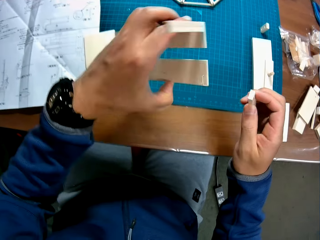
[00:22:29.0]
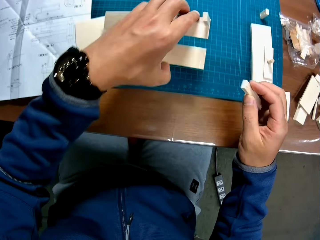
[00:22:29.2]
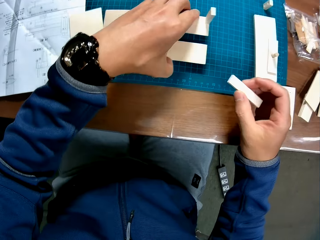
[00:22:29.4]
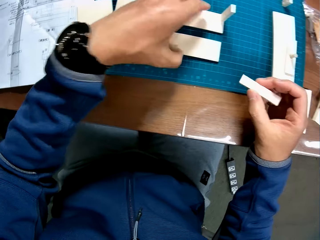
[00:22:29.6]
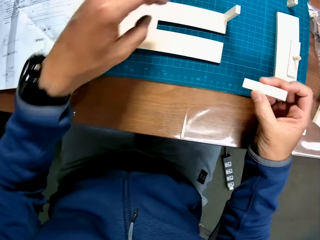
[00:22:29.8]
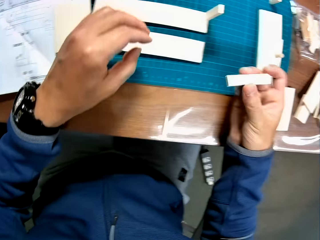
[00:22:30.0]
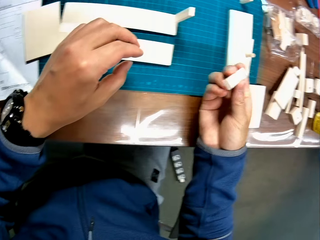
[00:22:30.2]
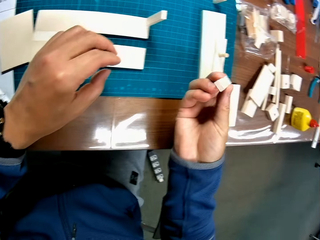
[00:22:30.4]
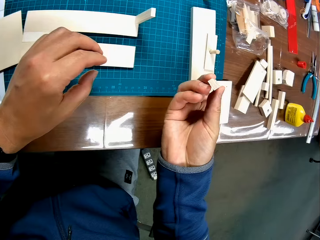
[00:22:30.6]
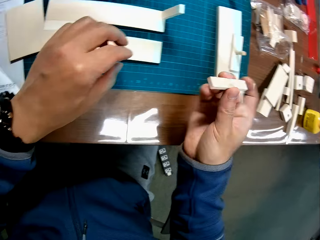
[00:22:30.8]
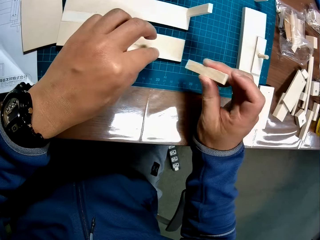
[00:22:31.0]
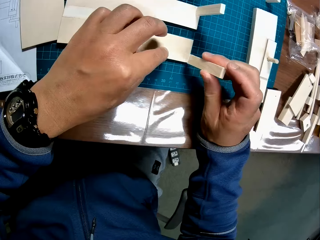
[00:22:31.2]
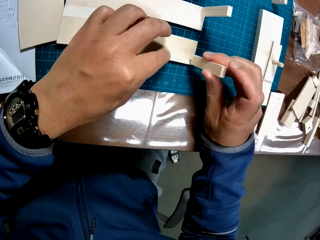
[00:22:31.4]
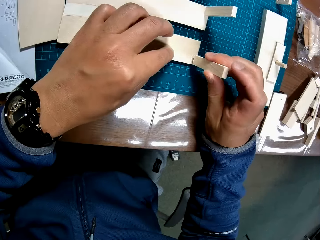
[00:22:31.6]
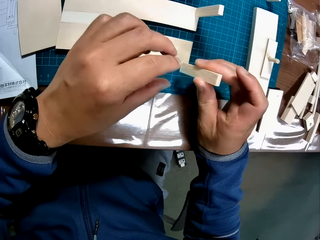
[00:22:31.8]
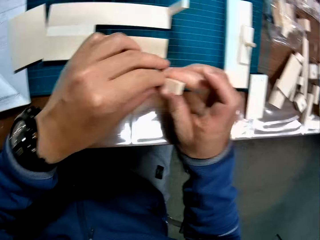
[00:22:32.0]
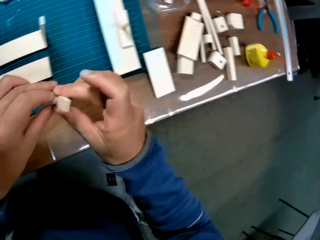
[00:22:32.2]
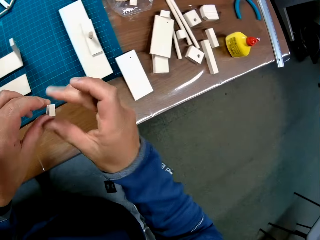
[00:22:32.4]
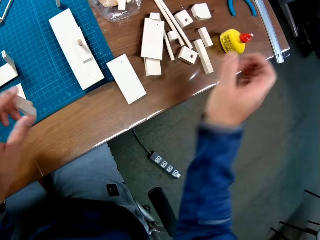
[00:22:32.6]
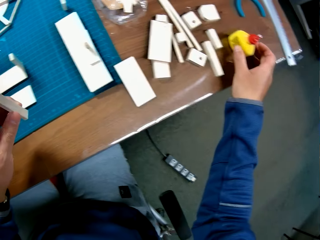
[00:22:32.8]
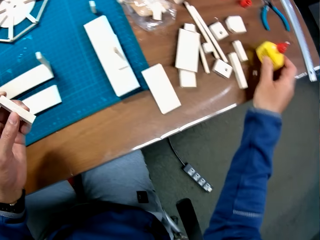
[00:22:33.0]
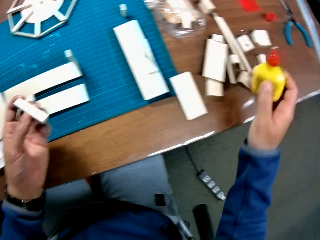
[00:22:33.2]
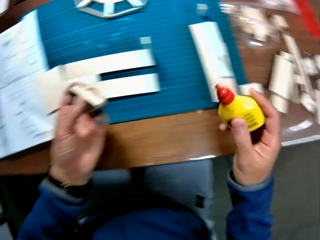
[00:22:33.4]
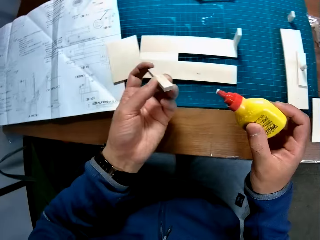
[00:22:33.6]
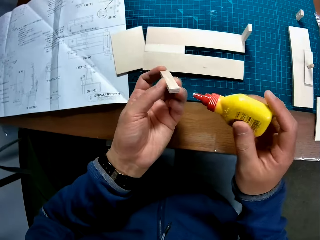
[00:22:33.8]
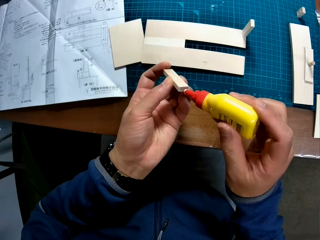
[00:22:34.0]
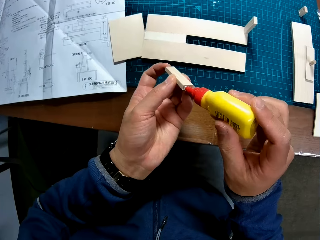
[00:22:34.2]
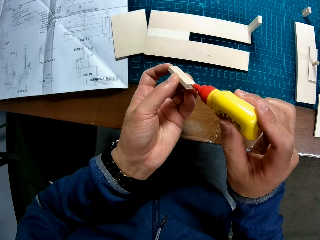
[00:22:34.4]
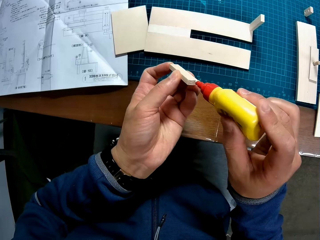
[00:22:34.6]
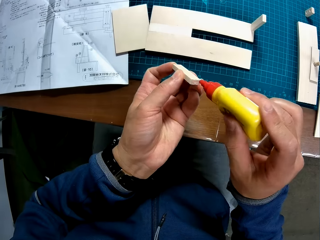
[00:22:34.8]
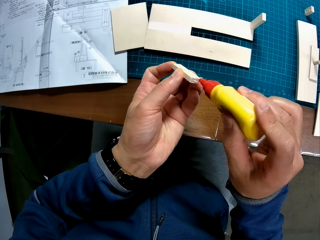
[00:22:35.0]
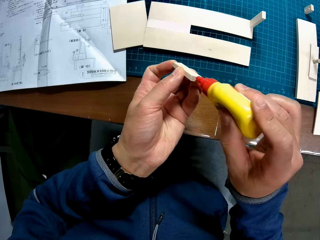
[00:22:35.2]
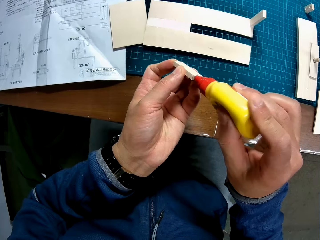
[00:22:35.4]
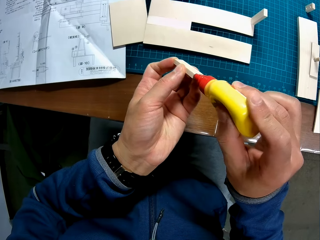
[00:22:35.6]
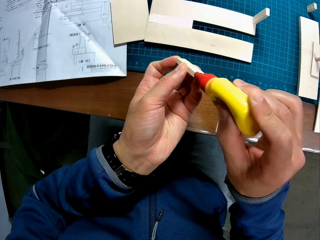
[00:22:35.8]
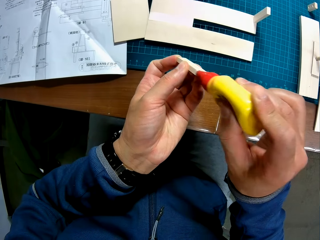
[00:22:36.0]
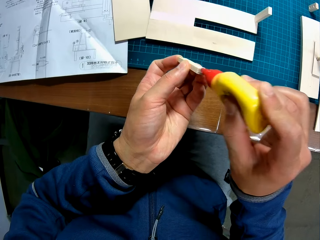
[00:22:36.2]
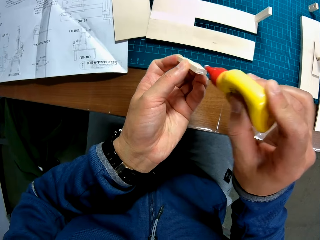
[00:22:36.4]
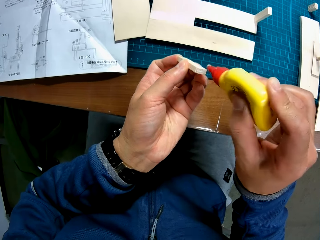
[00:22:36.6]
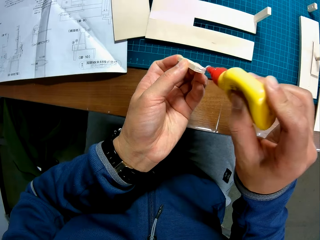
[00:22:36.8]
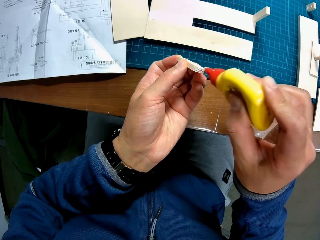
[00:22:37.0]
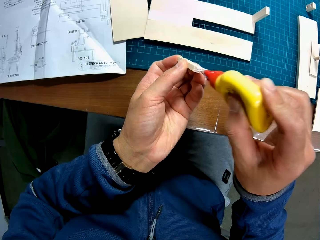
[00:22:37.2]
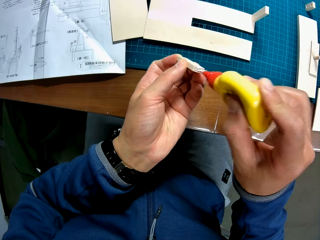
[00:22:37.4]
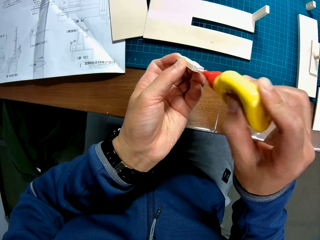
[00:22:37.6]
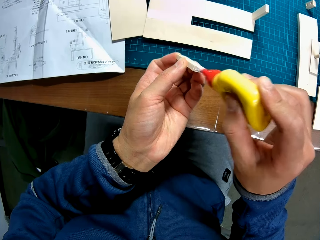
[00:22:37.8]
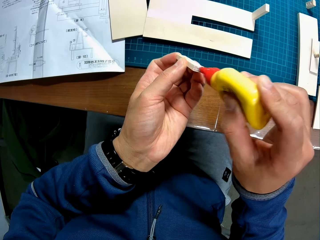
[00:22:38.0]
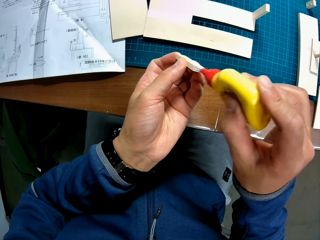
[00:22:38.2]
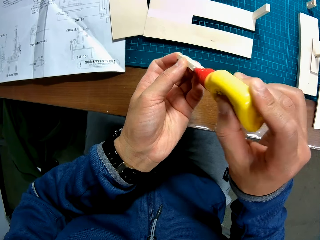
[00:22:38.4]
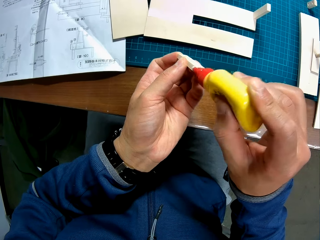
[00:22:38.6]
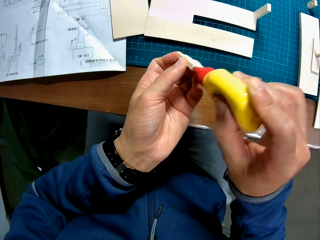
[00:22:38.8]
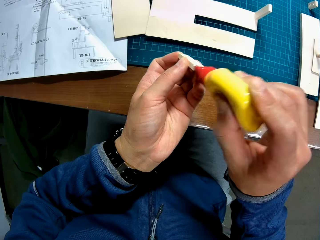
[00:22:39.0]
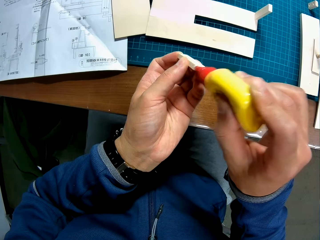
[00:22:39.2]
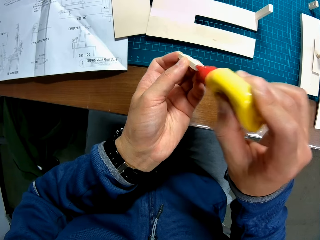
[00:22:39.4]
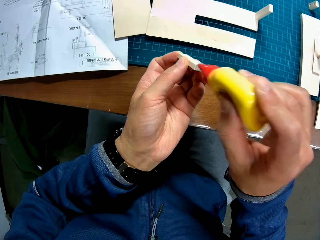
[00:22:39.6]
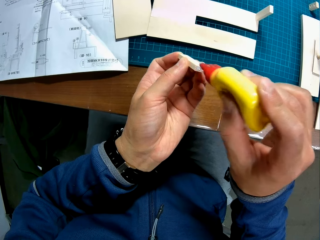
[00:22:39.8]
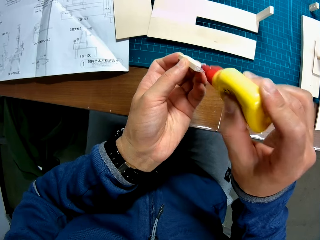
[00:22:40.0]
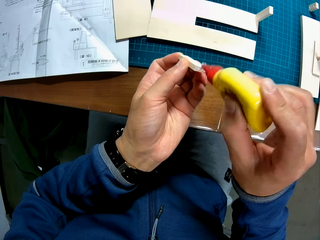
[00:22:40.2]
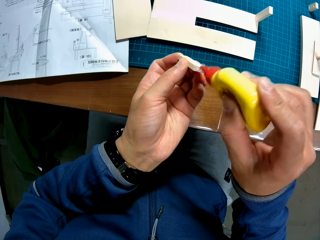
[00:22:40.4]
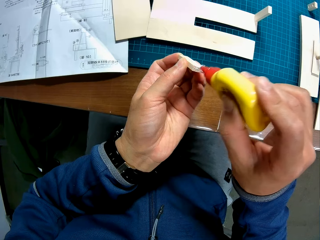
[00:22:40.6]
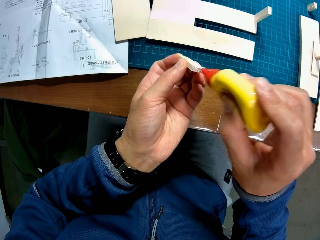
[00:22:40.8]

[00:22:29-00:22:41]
The camera wearer places the piece of mechanical model in his left hand on the table. He places the piece of mechanical model in his right hand on the piece of mechanical model on the table. He picks up the glue from the table with his right hand. He applies the glue to the piece of mechanical model in his right hand.

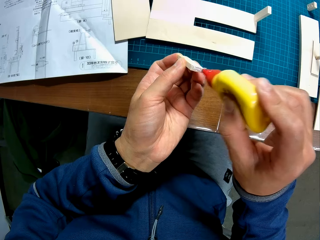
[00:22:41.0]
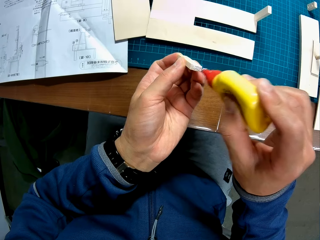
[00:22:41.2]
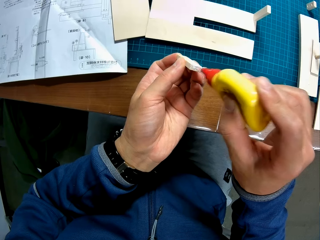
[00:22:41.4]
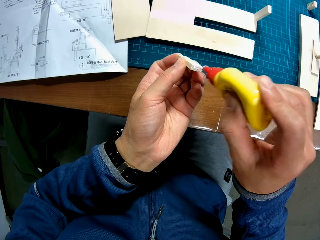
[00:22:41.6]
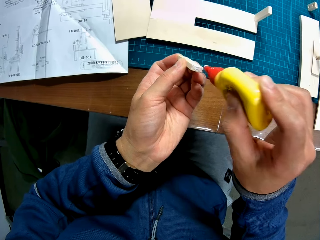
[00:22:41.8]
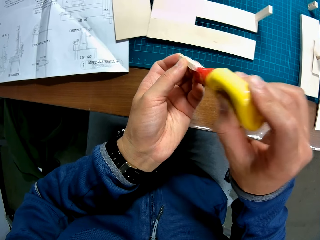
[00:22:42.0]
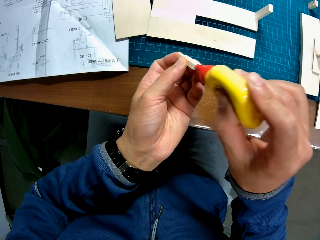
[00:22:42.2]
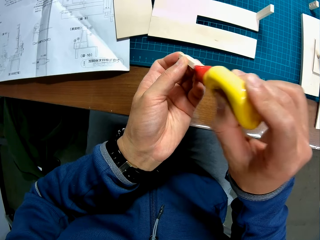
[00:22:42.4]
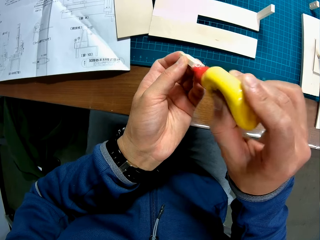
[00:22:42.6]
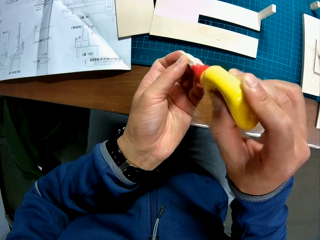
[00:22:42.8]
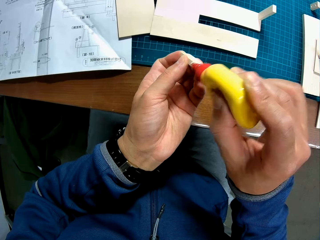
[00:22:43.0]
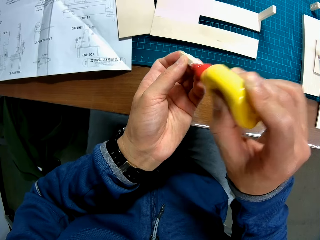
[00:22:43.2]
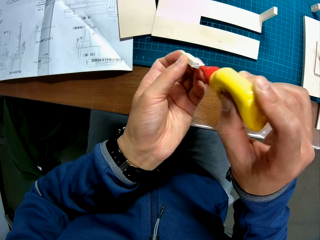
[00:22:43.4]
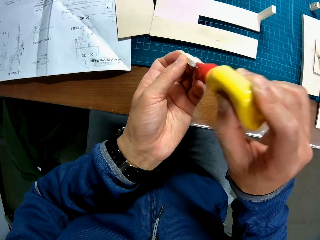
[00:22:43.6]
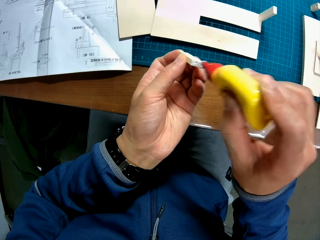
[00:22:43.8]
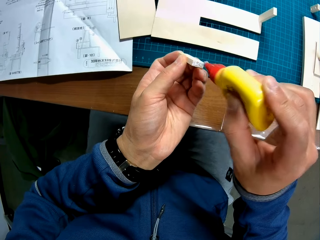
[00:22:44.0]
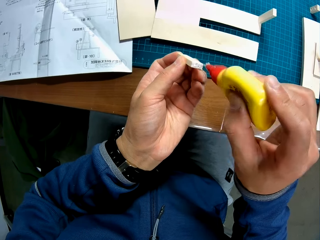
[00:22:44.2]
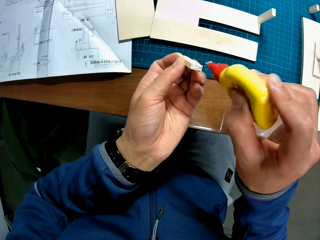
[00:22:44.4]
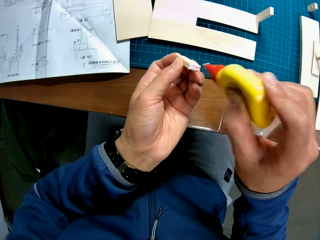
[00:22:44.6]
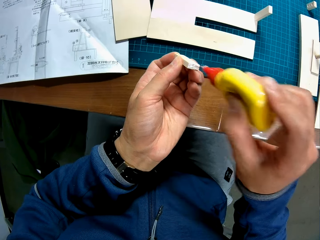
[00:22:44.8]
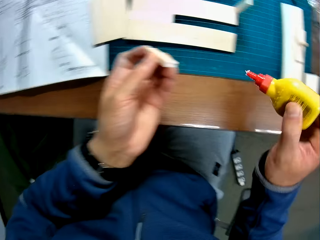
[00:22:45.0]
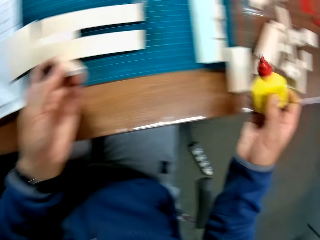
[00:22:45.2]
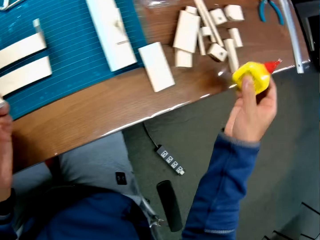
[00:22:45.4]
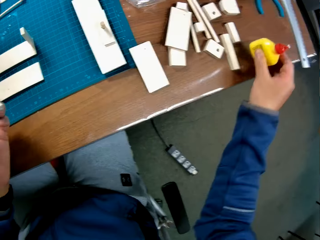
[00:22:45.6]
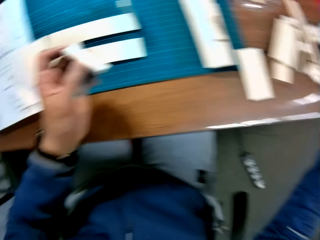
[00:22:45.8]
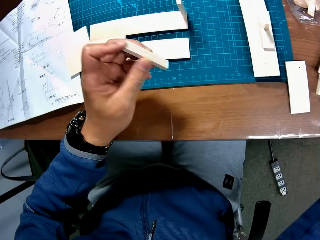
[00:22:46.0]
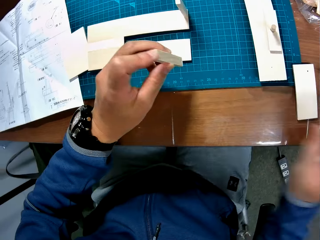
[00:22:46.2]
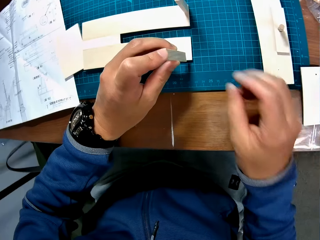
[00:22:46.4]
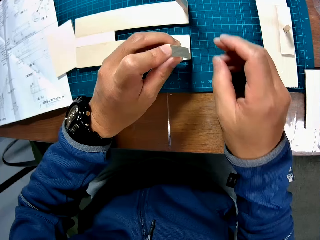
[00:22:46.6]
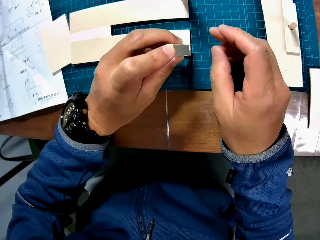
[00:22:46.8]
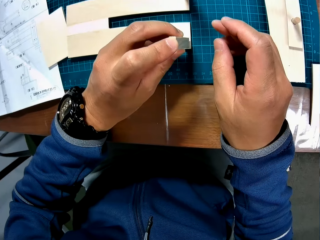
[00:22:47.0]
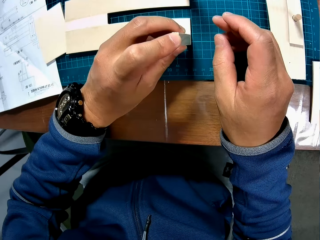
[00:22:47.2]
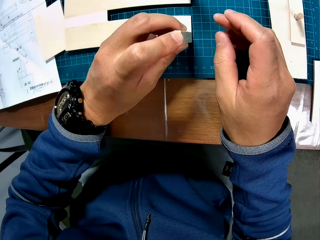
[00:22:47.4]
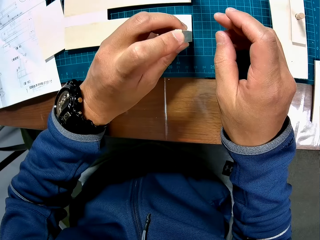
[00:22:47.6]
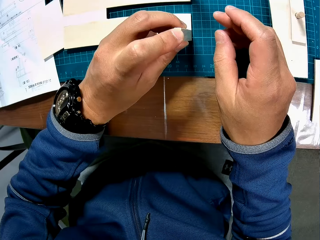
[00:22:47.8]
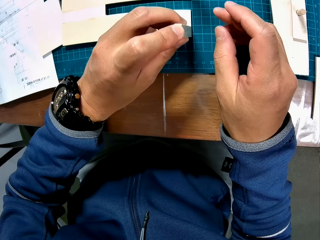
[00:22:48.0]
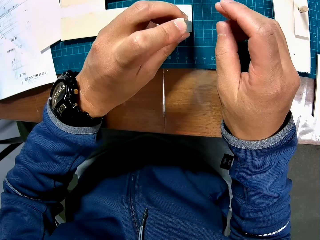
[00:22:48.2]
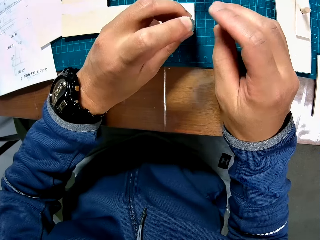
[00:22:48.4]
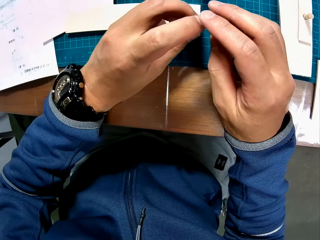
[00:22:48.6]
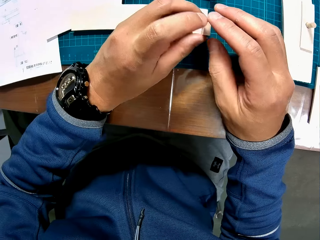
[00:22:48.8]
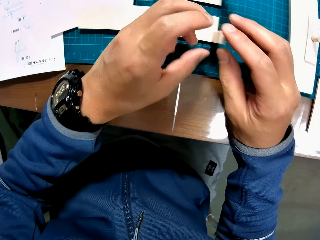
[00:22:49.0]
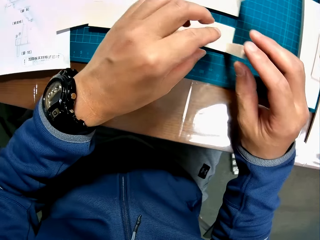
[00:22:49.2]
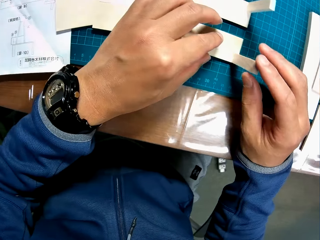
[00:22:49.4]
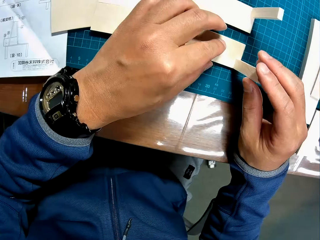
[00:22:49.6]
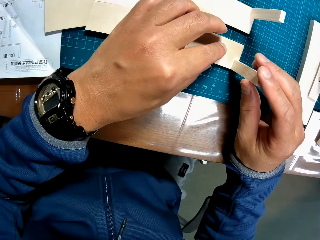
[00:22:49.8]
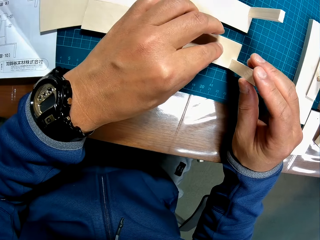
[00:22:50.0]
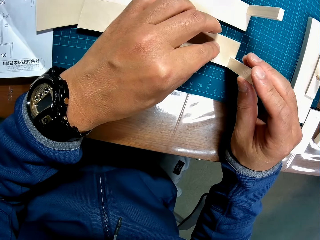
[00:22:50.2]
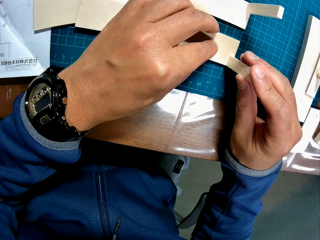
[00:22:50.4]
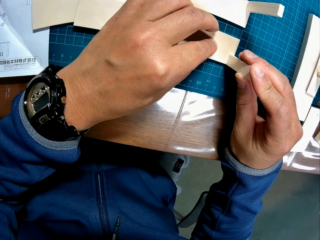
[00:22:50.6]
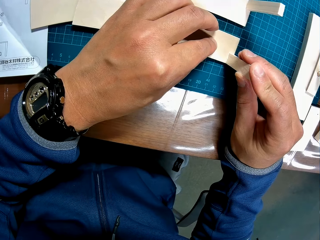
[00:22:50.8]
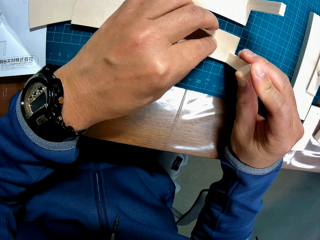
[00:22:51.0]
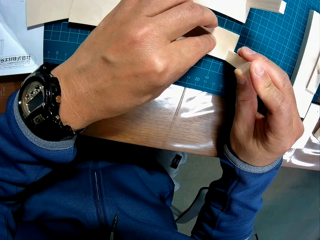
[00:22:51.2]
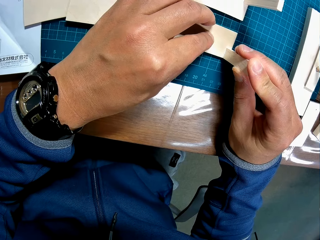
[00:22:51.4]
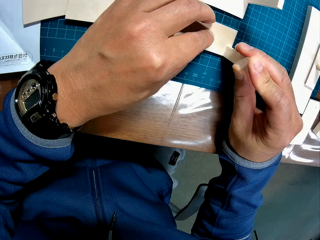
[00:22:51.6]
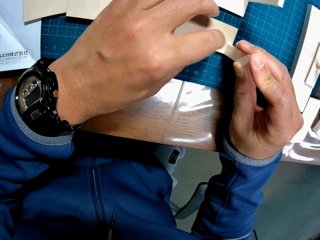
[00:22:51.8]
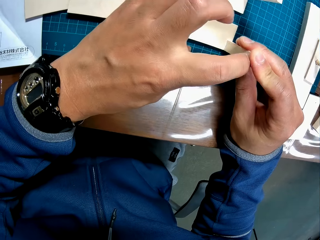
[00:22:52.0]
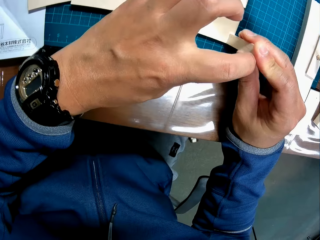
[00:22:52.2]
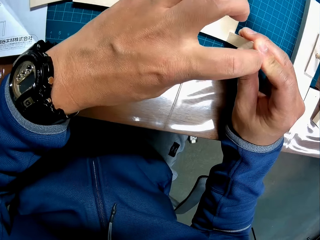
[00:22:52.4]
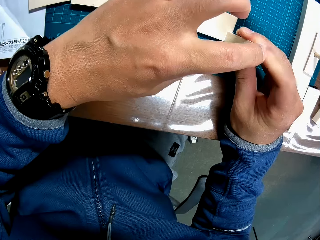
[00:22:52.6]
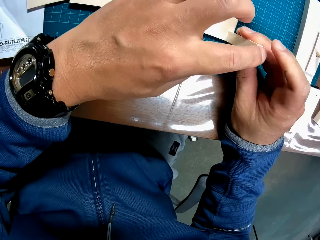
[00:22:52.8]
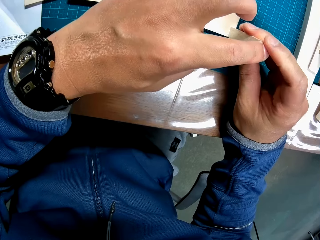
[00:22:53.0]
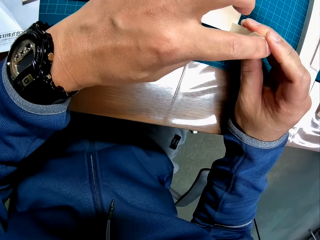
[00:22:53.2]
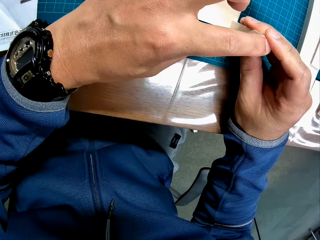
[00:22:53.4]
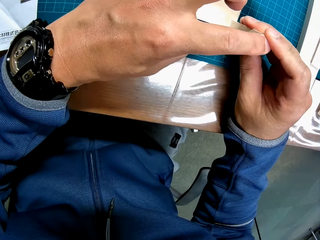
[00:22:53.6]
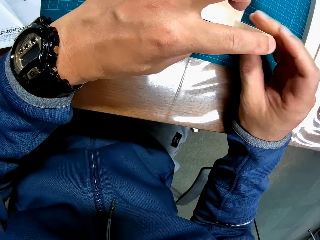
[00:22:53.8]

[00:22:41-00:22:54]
The camera wearer drops the glue container on the table. He glues the piece of wood in his left hand to the wood on the table.
